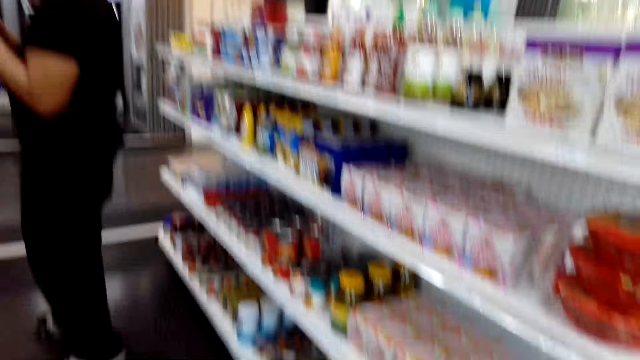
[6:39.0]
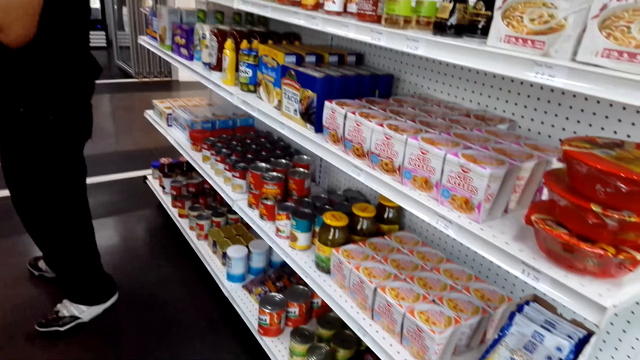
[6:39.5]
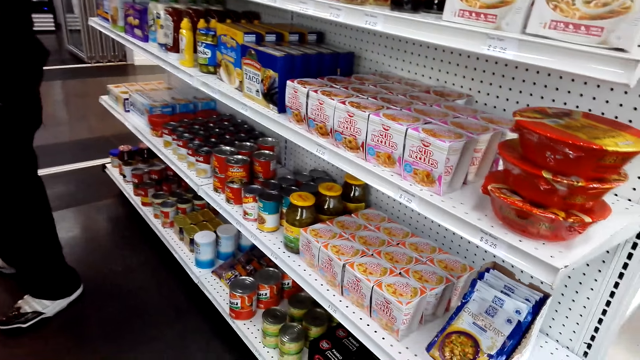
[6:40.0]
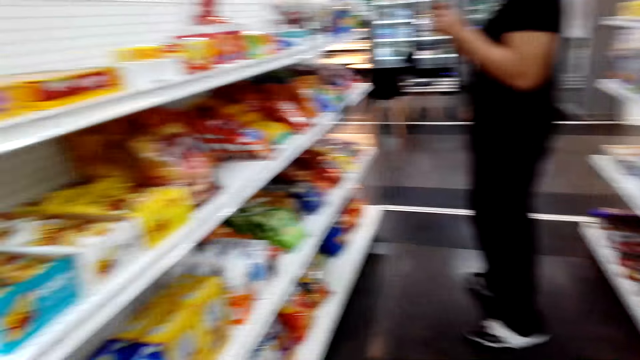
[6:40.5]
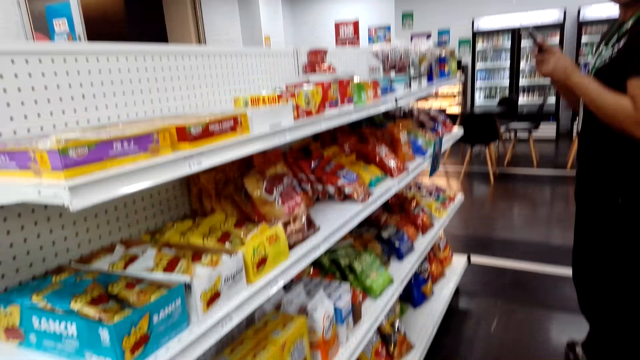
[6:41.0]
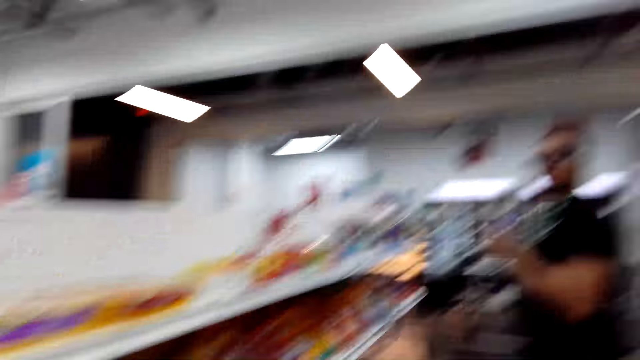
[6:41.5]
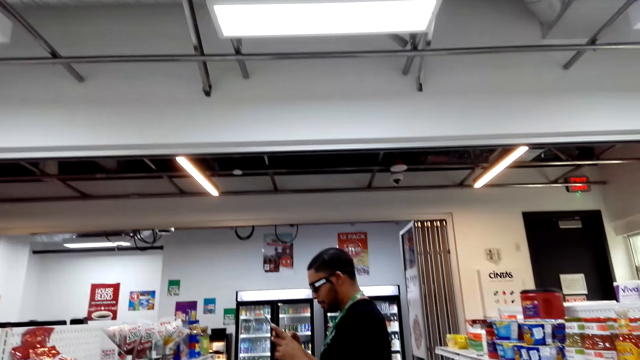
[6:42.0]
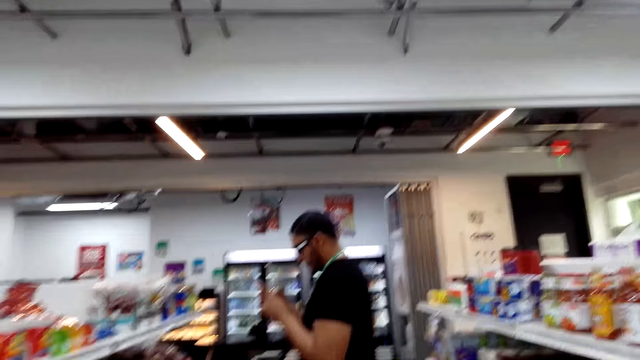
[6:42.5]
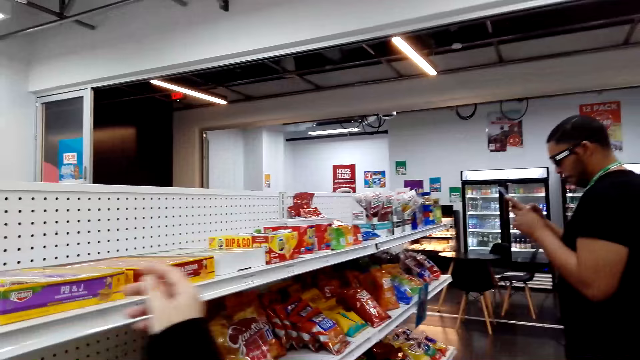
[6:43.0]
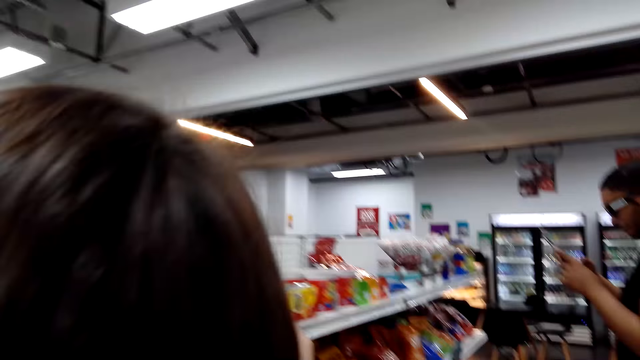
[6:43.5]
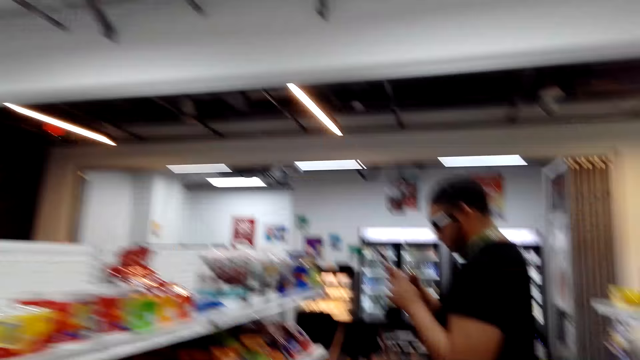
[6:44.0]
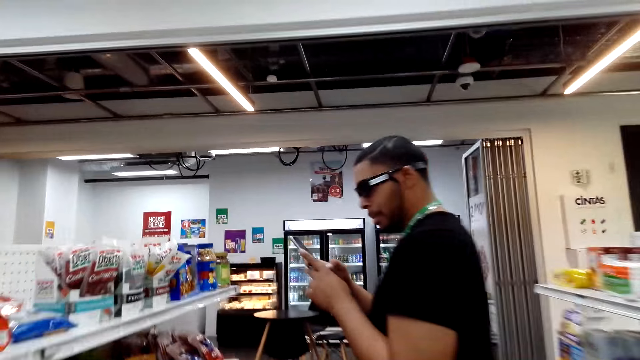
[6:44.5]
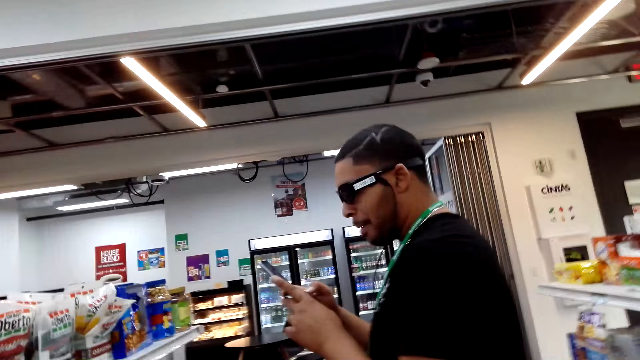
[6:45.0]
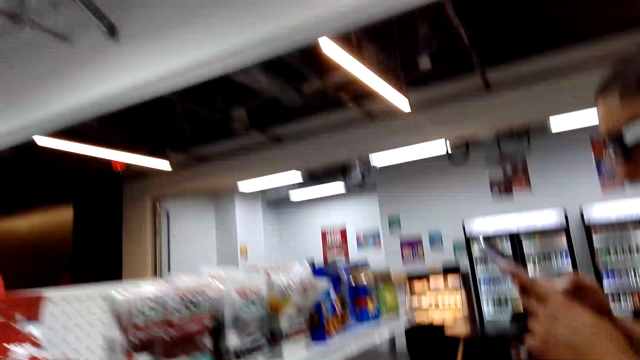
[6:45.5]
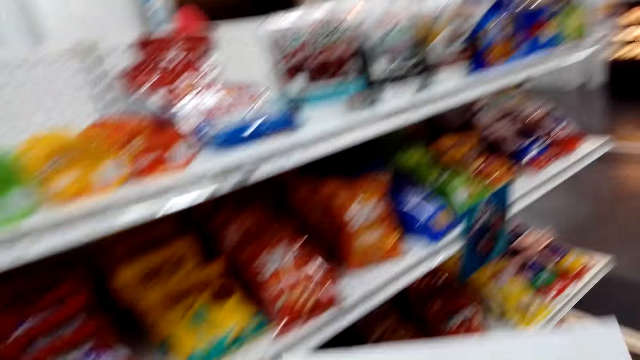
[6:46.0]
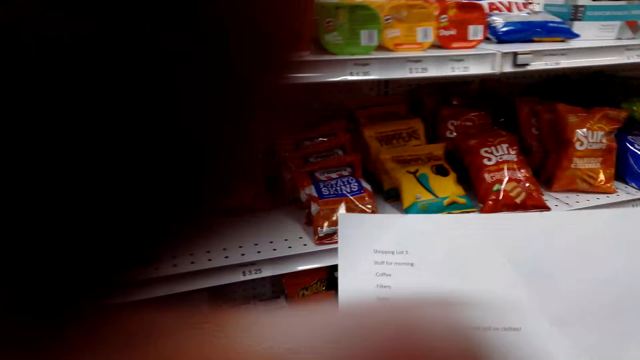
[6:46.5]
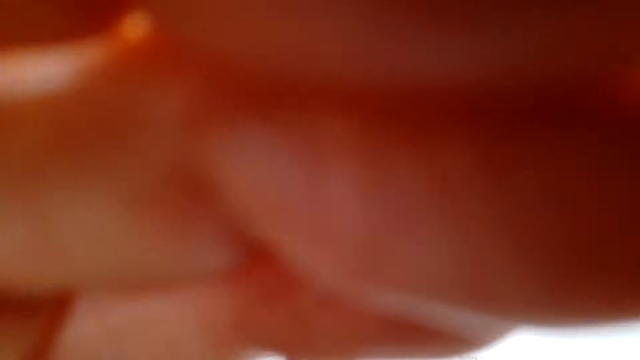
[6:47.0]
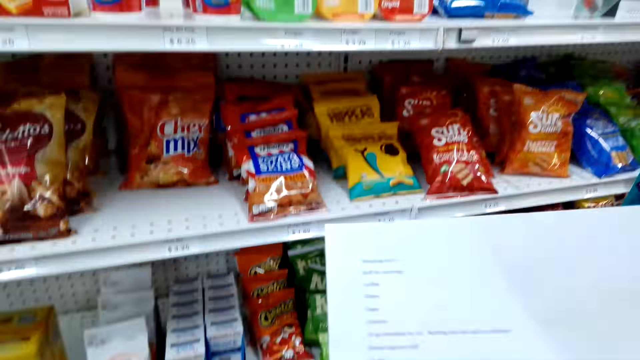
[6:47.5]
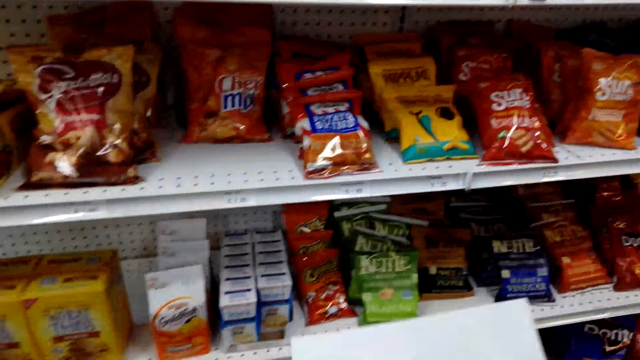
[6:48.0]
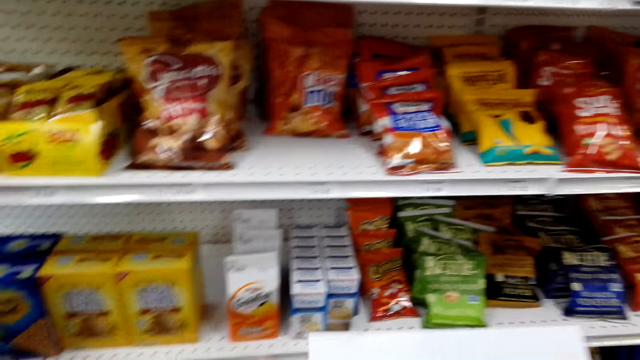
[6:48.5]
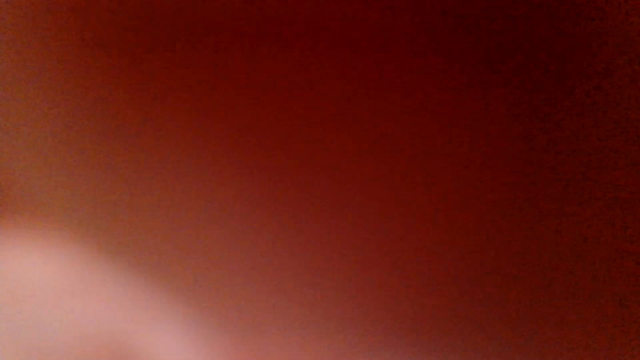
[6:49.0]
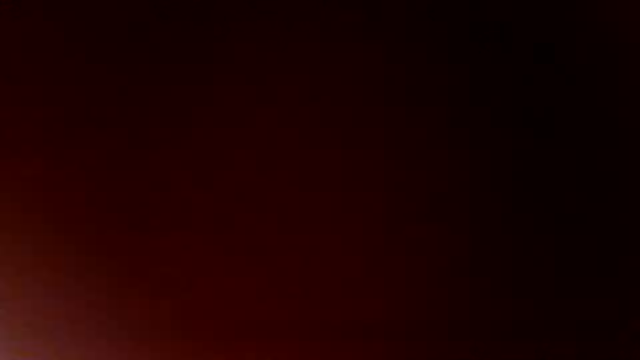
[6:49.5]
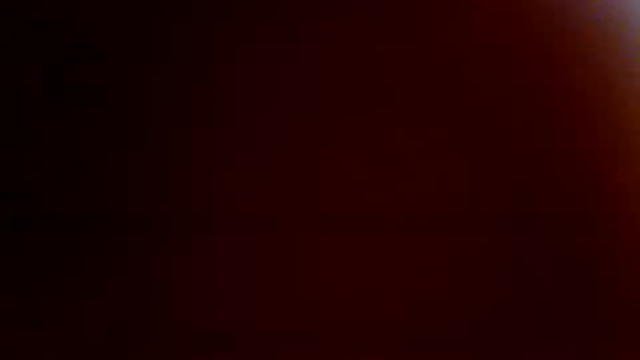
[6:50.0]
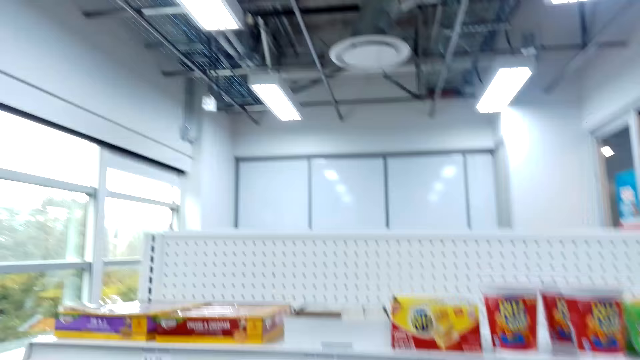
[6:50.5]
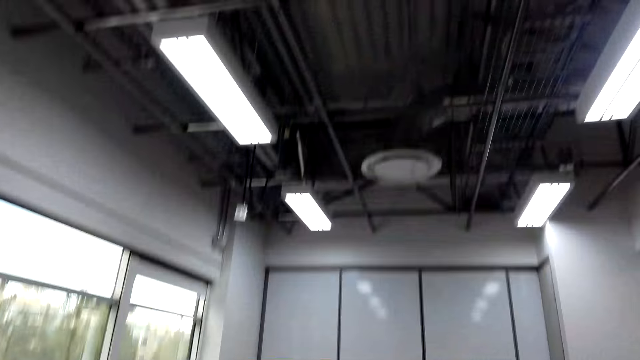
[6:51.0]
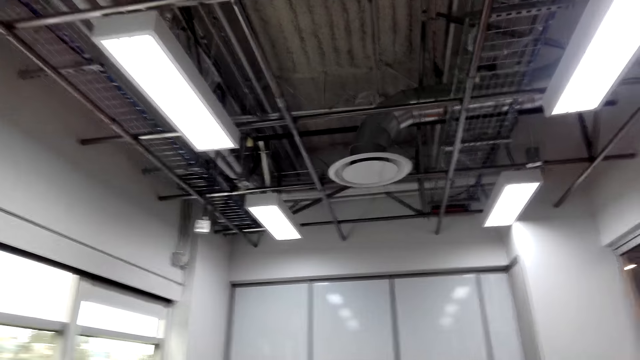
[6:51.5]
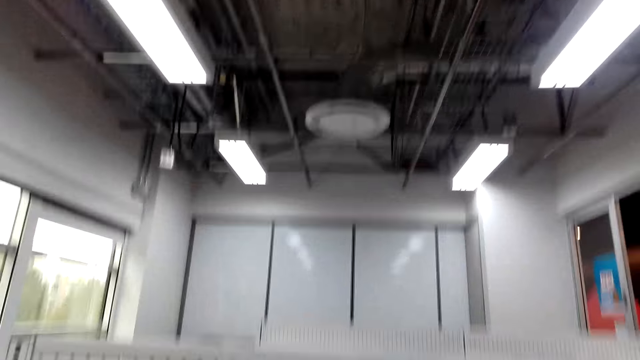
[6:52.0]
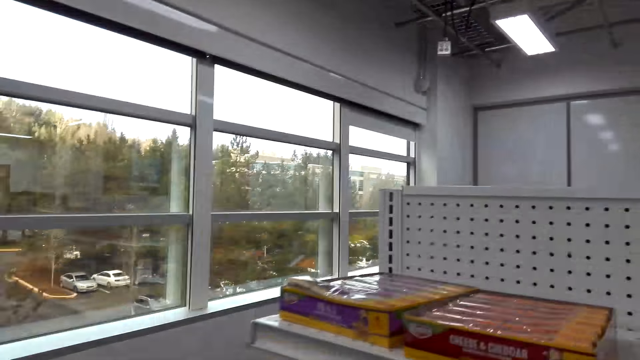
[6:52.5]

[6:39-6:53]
The camera wearer holds the camera. They look at the rack. They hold the camera. A woman talks to the camera wearer.

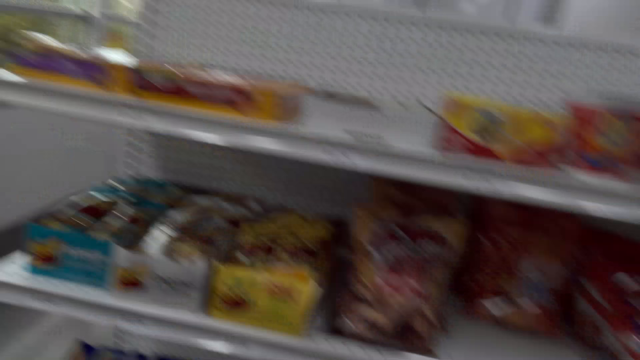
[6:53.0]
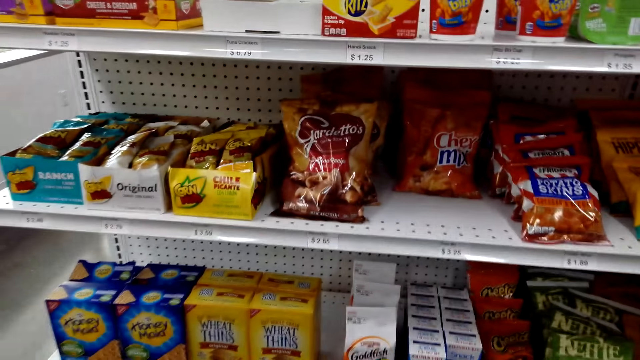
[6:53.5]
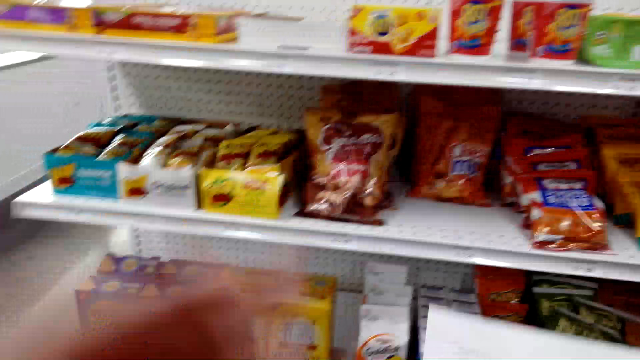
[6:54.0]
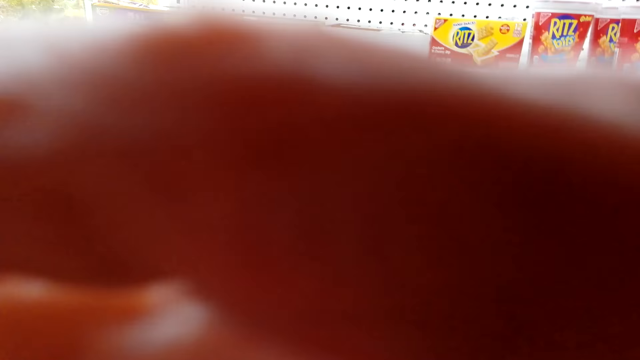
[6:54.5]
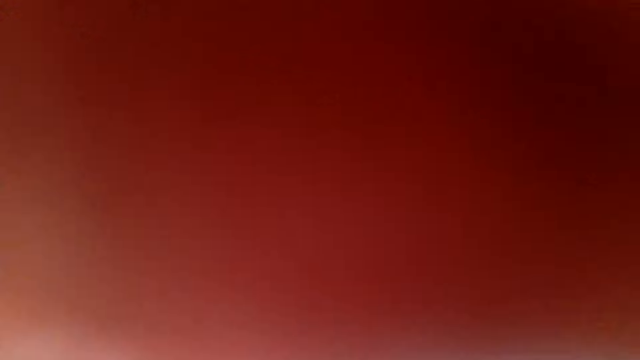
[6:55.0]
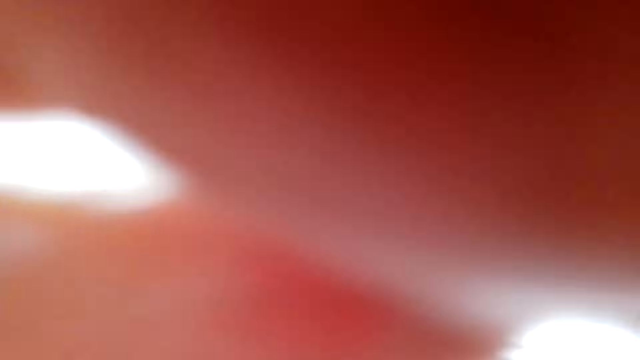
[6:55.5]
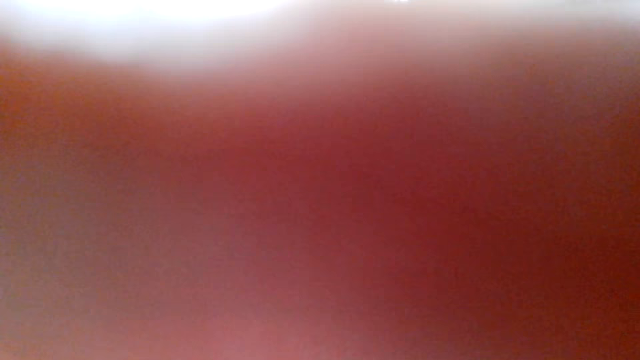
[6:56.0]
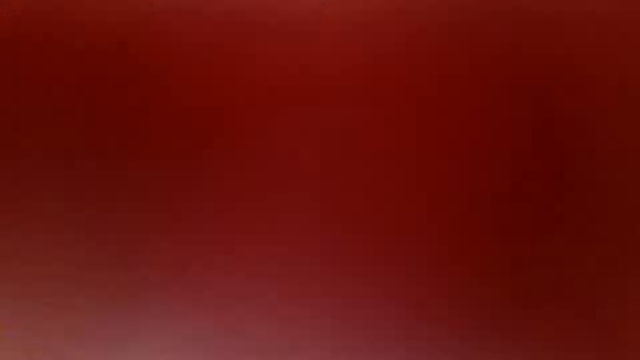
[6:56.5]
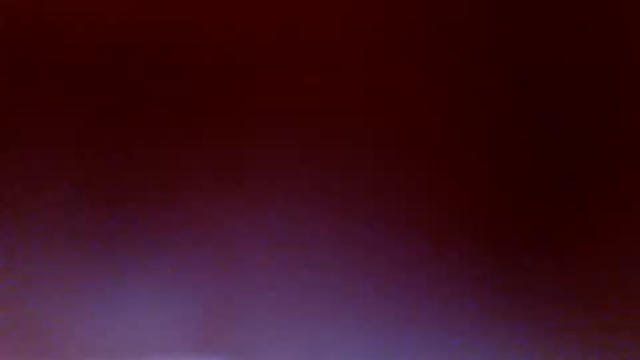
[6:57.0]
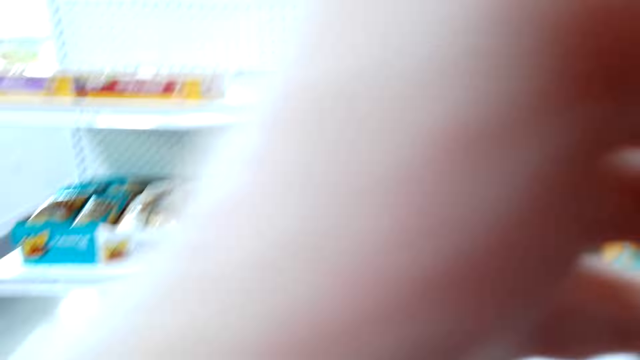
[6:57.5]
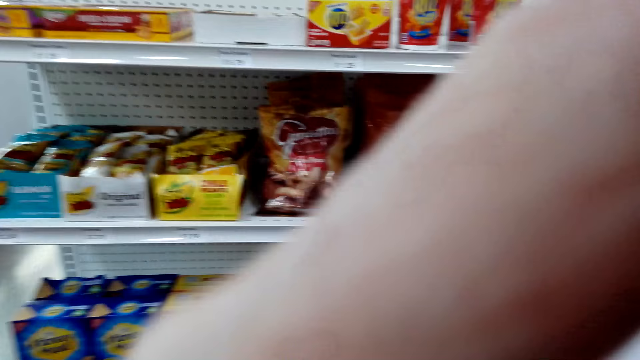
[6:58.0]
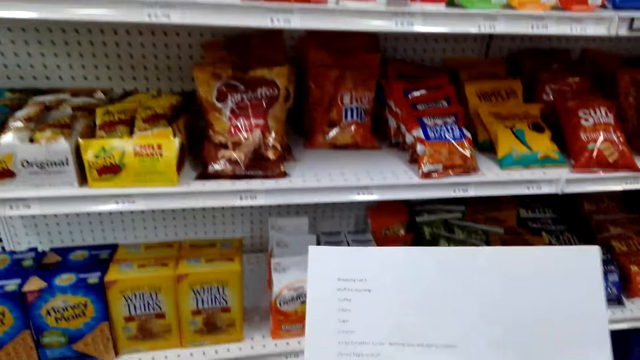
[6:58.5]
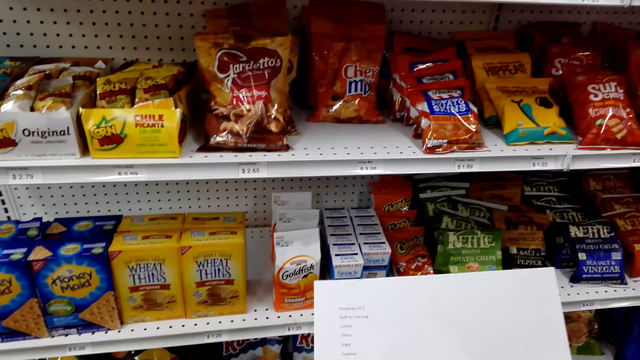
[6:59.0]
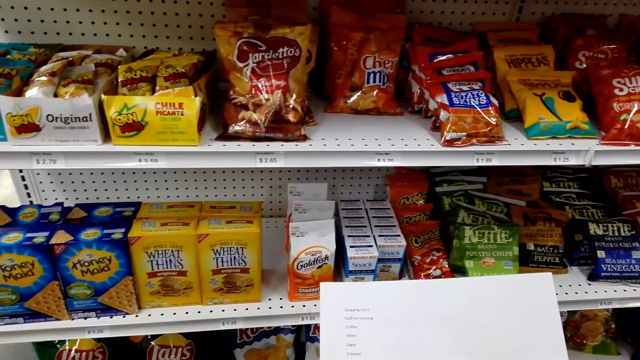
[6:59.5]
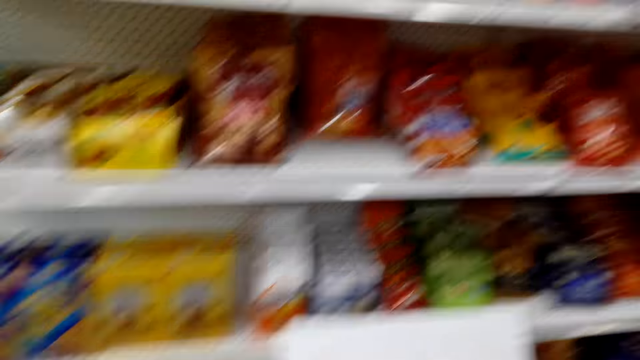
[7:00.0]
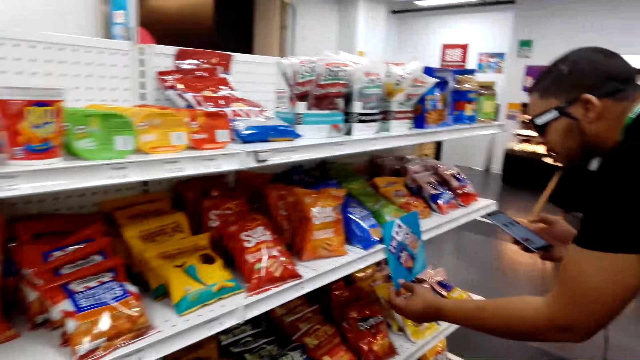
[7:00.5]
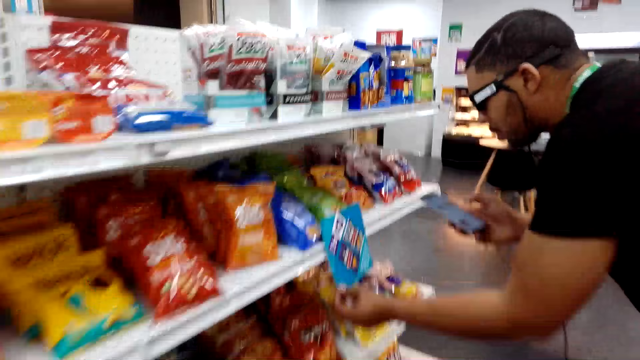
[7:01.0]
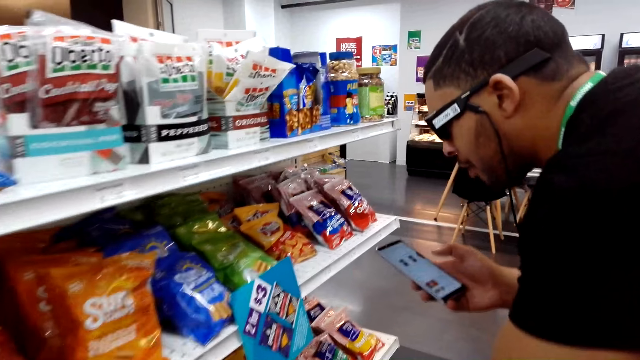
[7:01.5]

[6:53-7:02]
The camera wearer looks at the rack. They hold the camera. A woman talks to the camera wearer. The camera wearer holds the camera. They talk to the woman. They move towards the woman.
